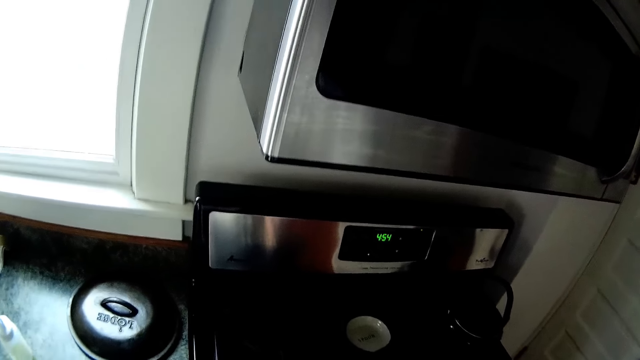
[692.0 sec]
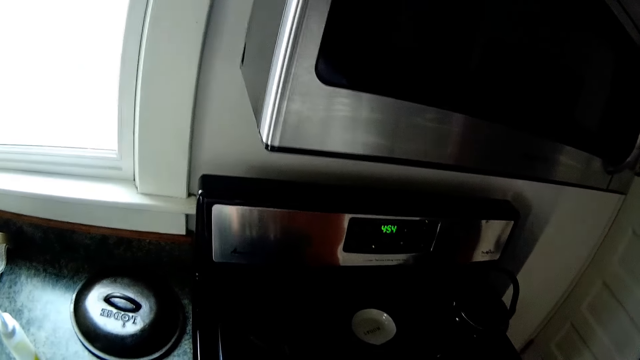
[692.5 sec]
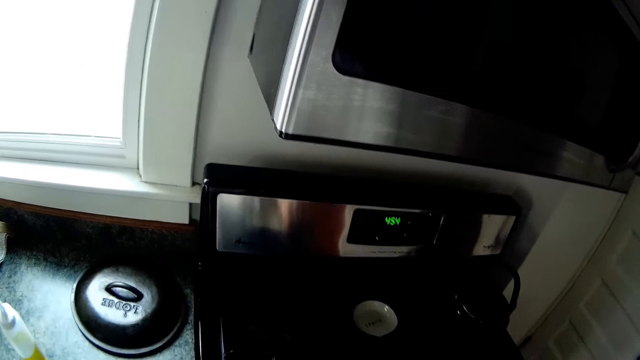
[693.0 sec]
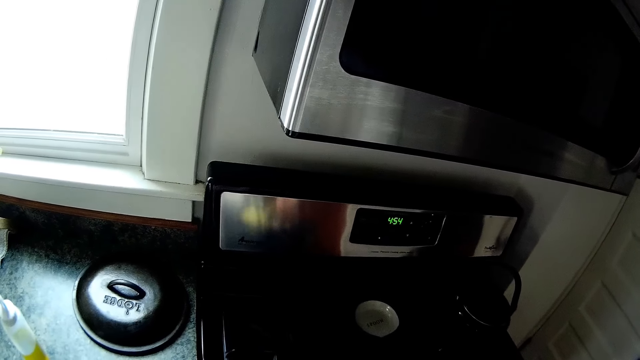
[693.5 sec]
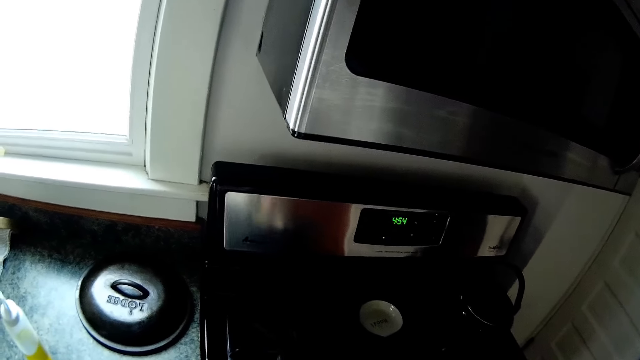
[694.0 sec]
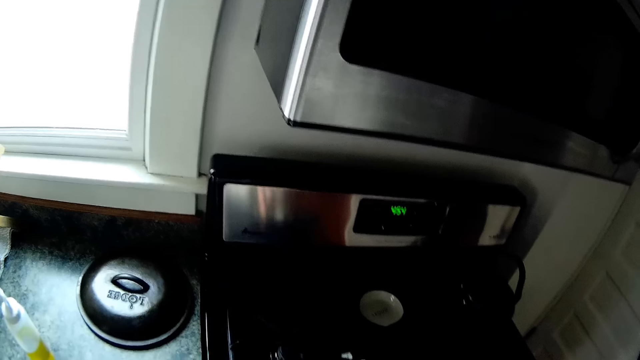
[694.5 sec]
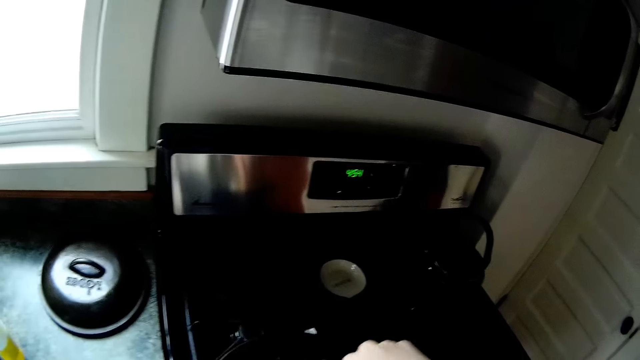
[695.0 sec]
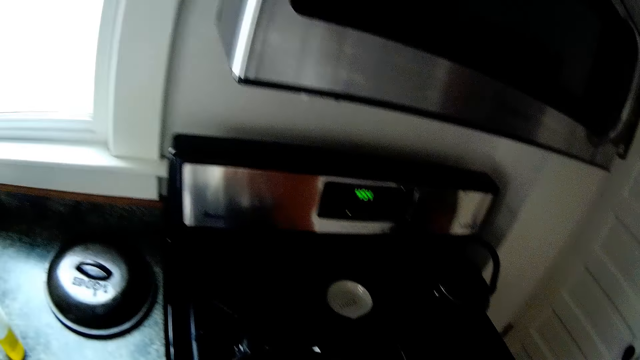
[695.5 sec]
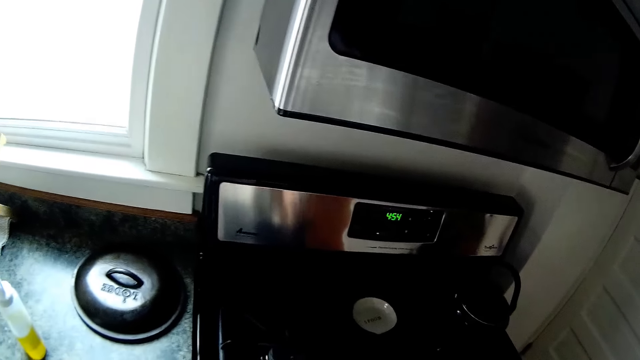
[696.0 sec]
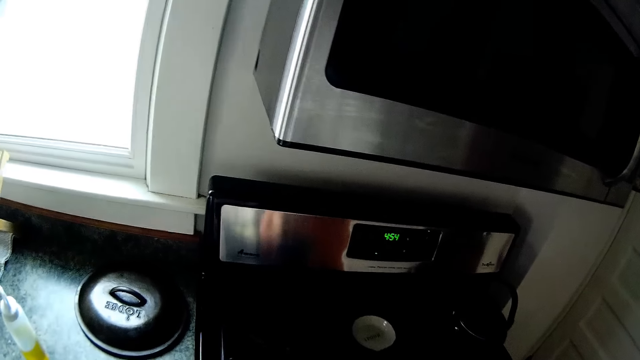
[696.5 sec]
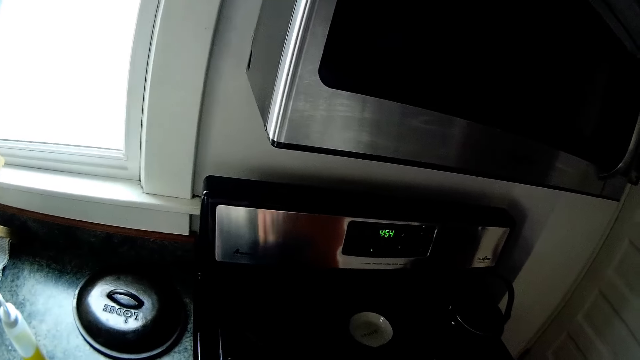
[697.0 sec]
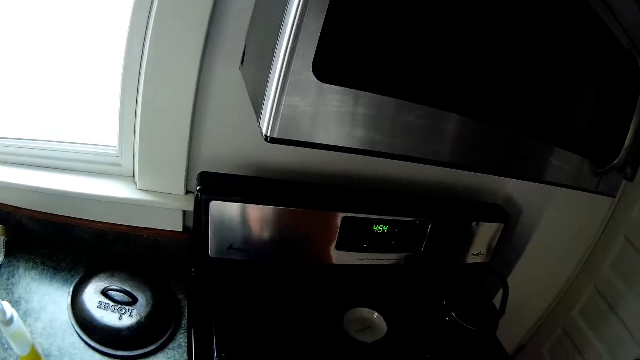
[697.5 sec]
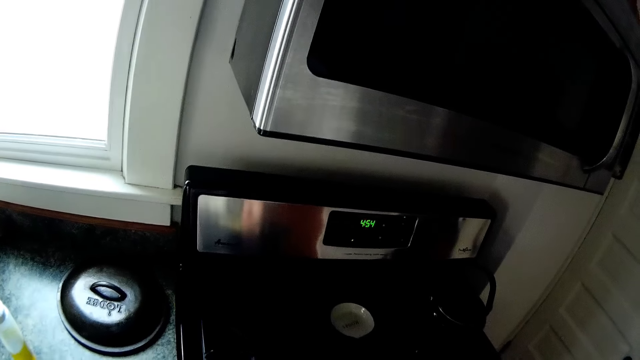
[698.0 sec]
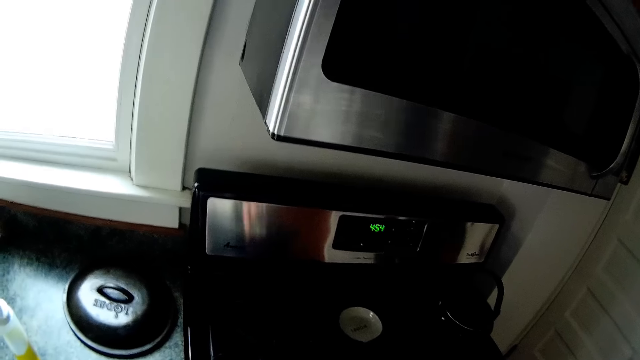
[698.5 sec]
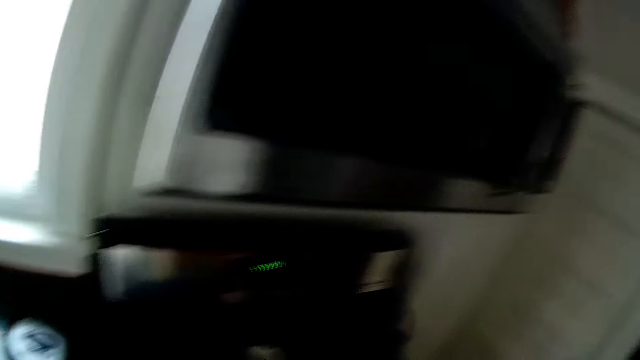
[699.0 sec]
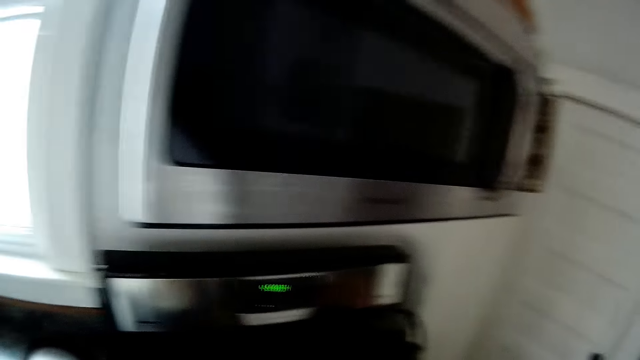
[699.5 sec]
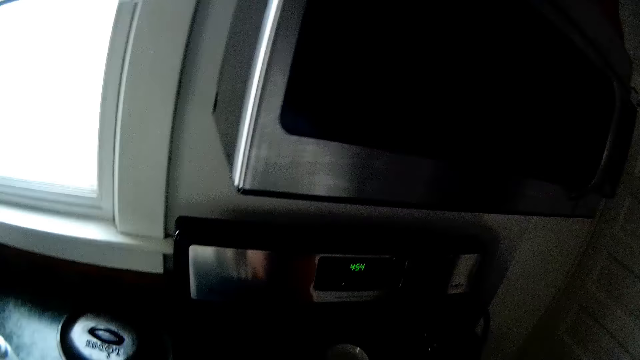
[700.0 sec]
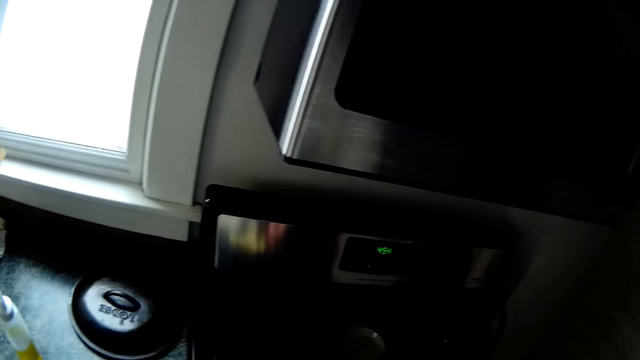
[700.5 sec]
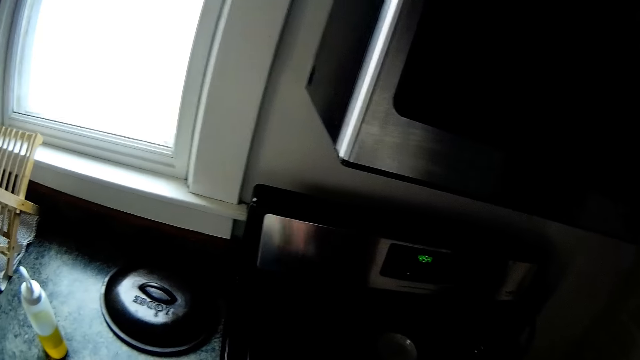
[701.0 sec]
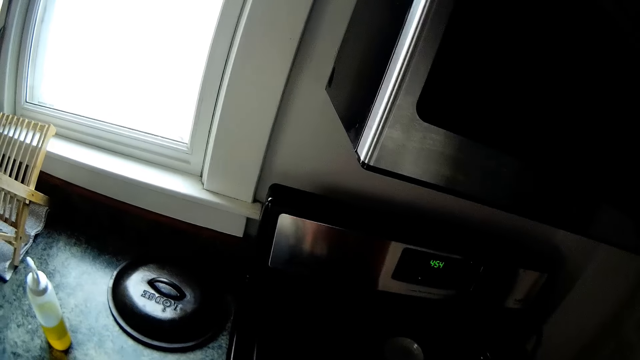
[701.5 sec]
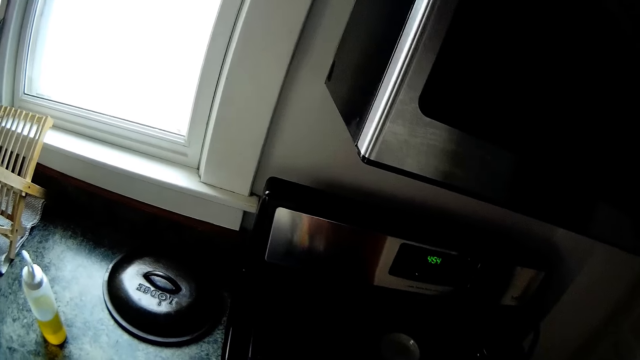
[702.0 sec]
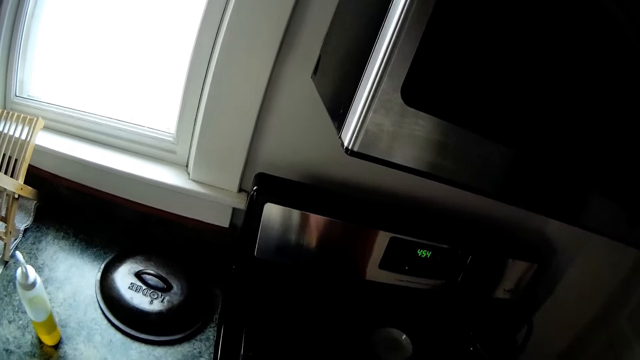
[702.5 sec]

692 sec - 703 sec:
The camera wearer looks around. She stirs the food in the pan with the wooden spatula in her right hand. She interacts with a man.

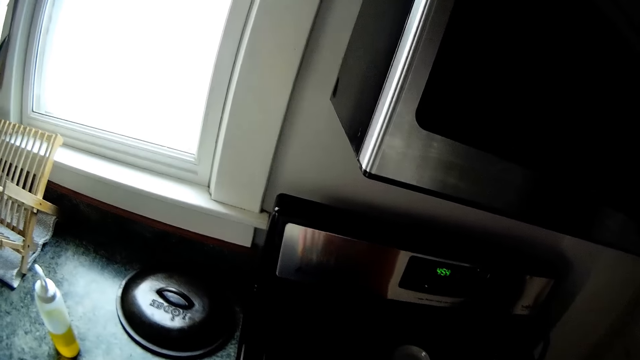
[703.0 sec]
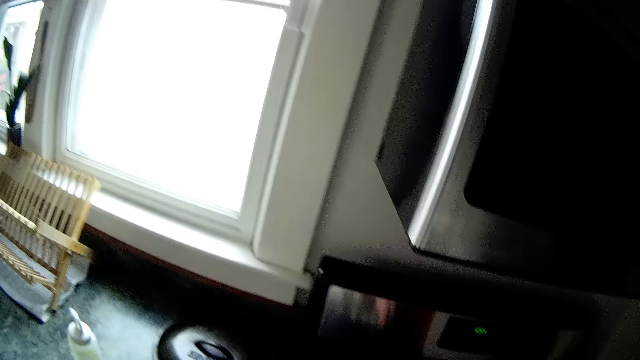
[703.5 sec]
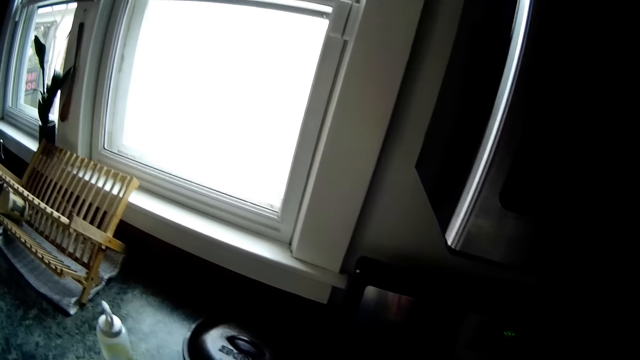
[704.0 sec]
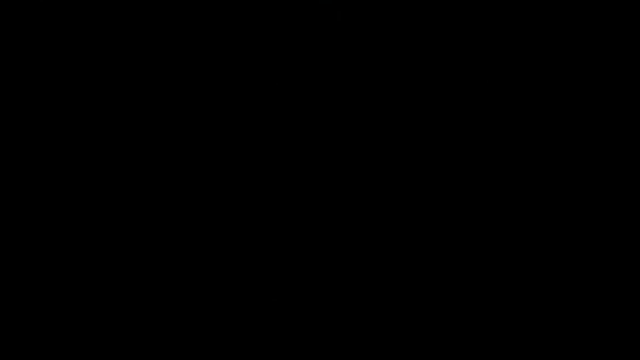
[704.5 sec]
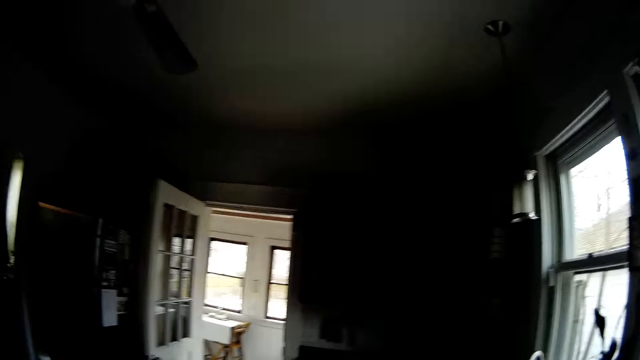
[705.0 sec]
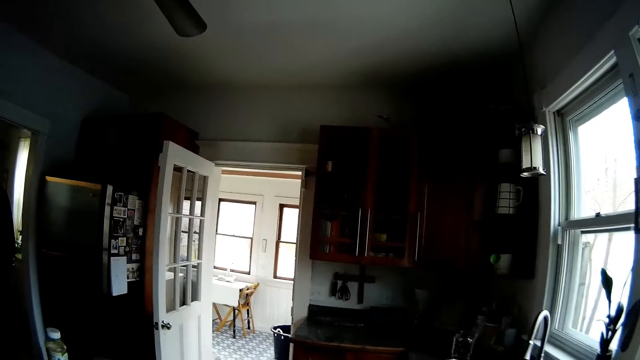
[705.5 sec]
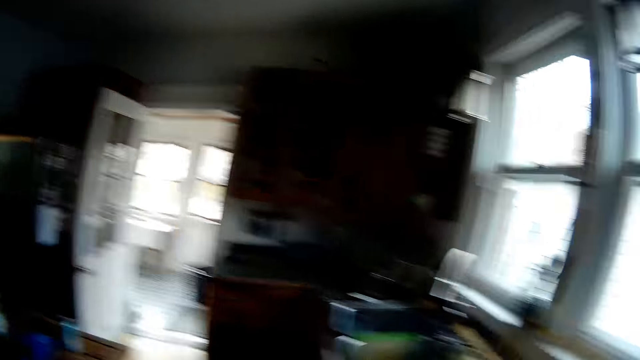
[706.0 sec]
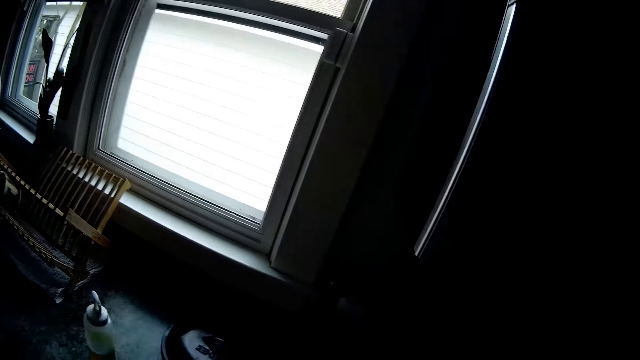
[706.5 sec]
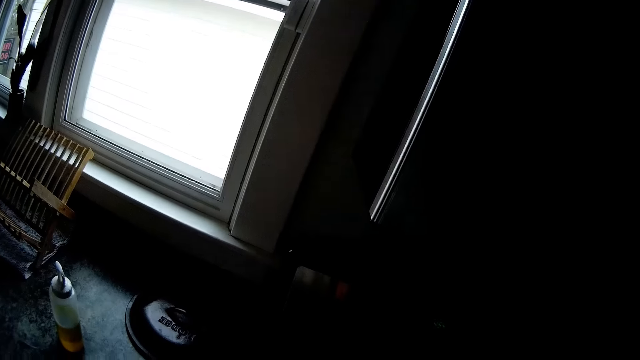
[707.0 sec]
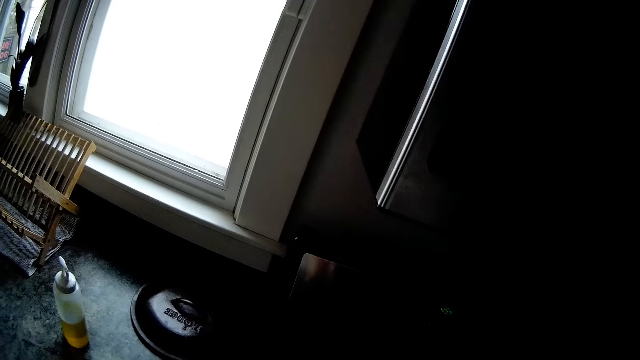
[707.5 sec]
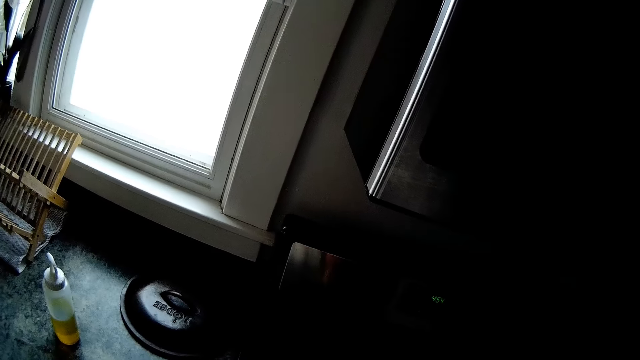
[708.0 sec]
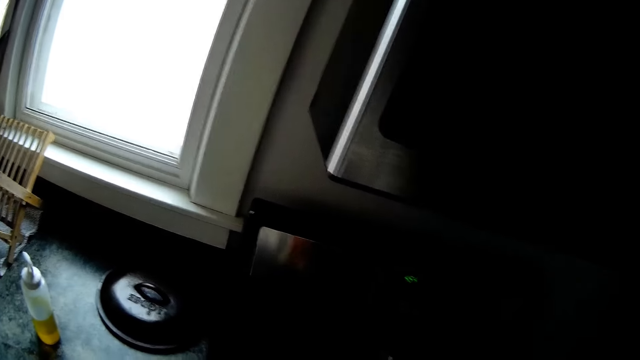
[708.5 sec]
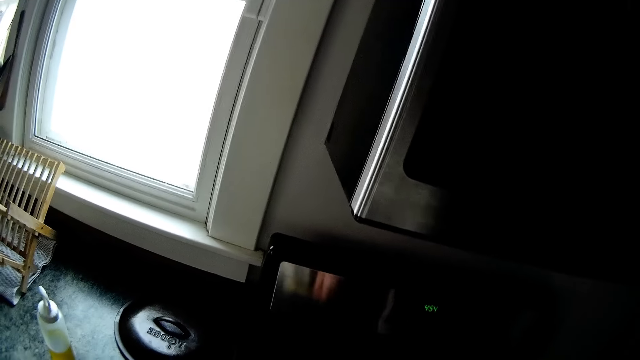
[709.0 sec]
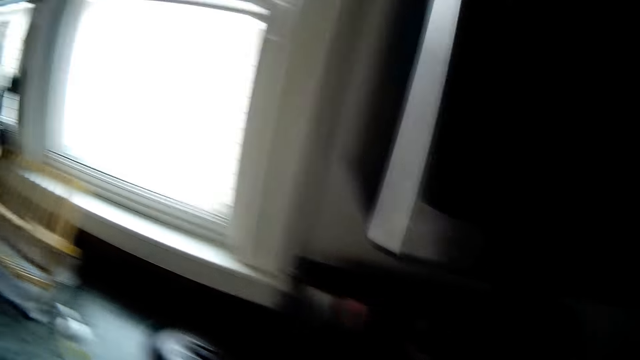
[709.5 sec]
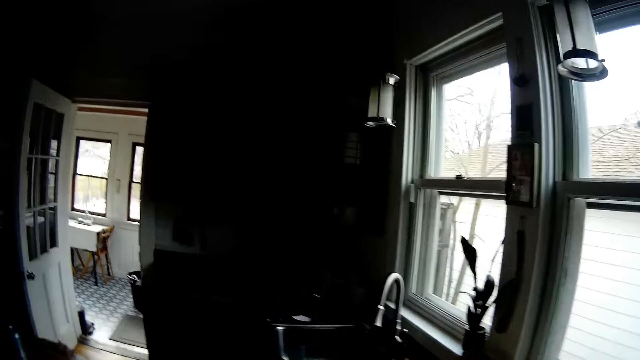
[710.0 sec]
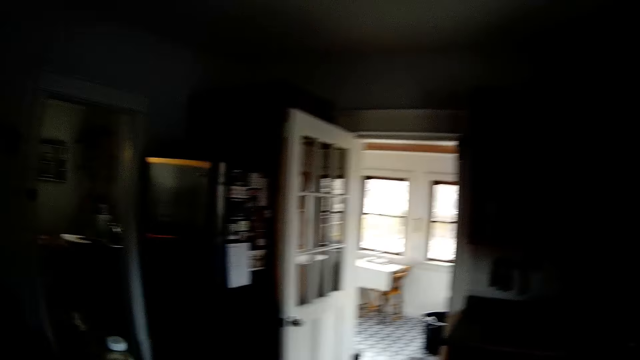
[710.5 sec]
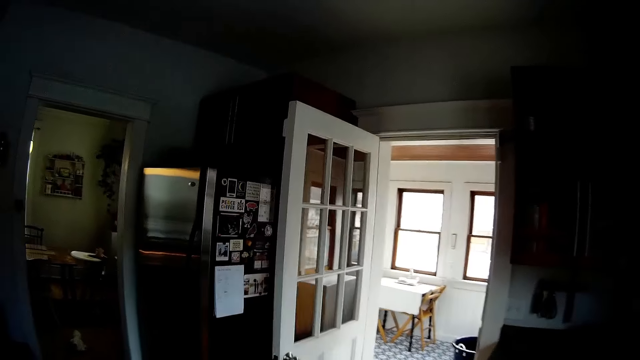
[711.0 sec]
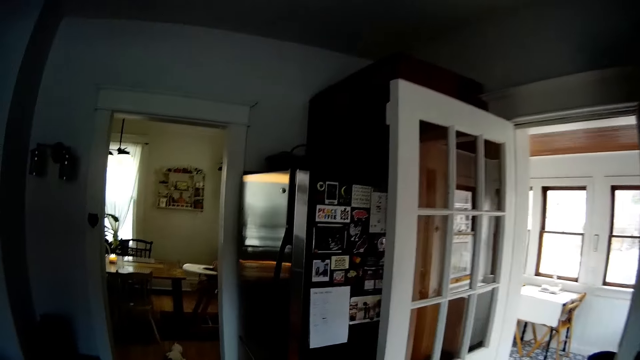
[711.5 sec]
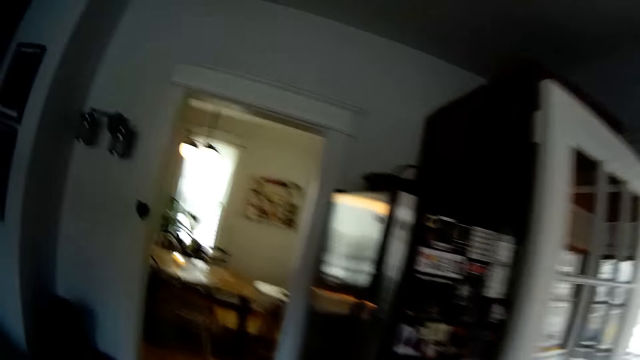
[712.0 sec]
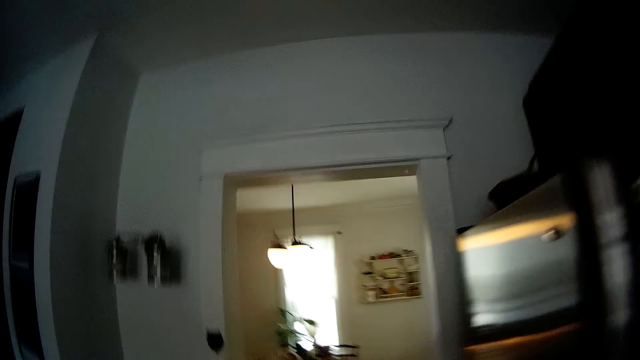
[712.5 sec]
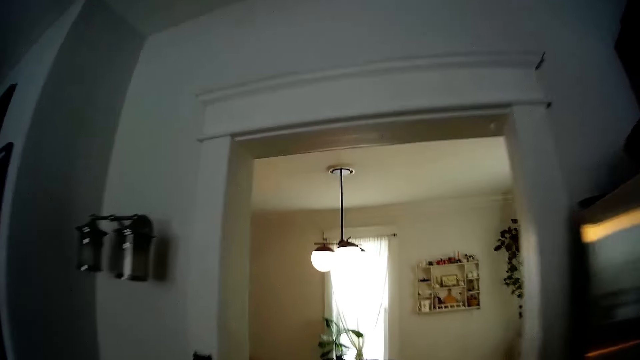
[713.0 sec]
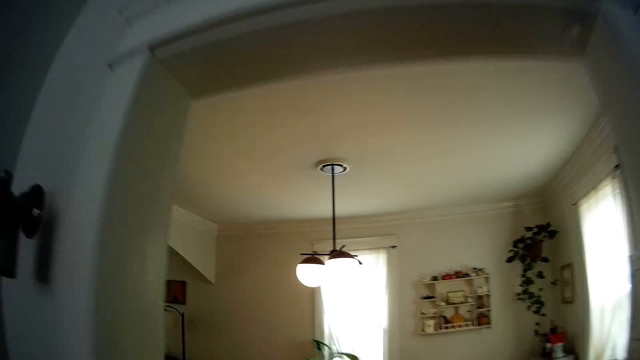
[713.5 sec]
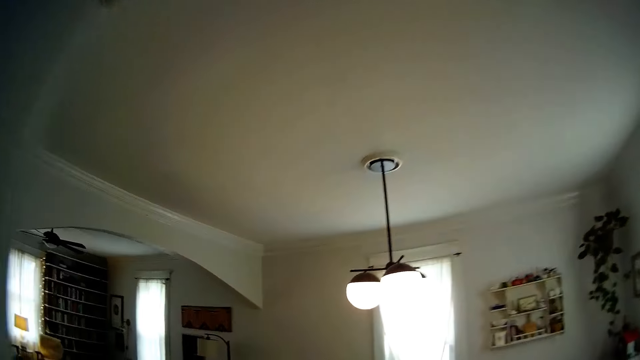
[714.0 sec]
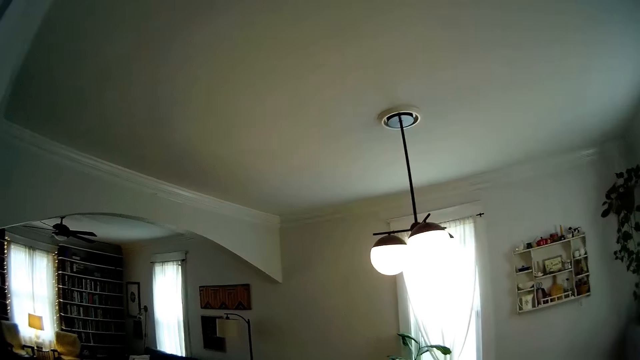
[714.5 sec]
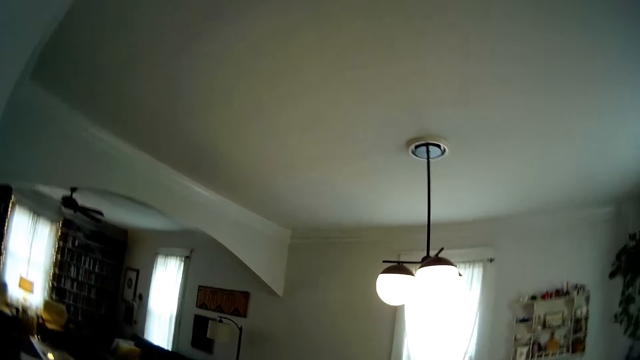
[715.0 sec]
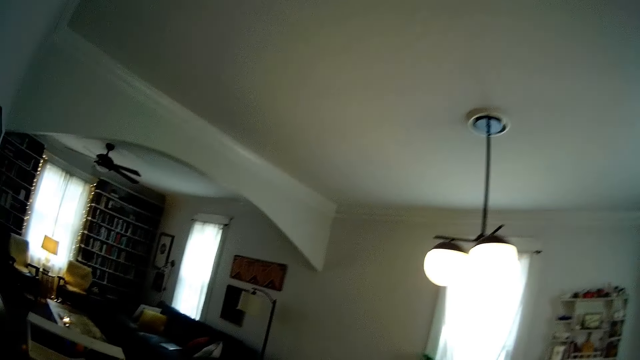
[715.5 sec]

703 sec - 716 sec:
The camera wearer looks around. They walk around. They interact with a baby.
